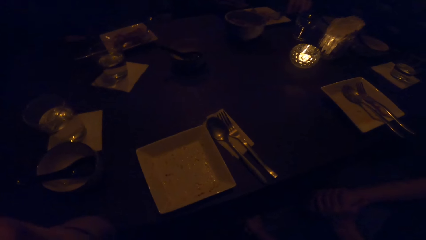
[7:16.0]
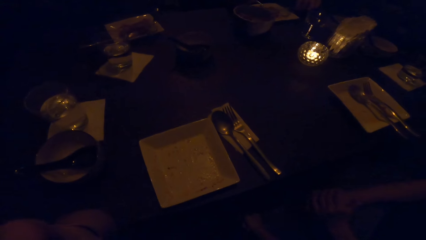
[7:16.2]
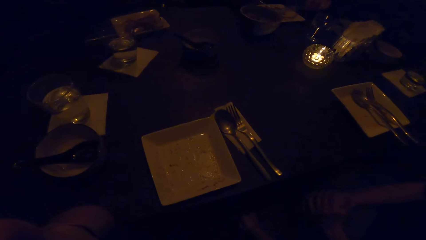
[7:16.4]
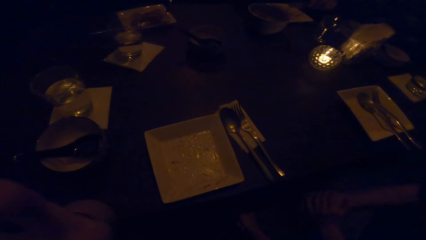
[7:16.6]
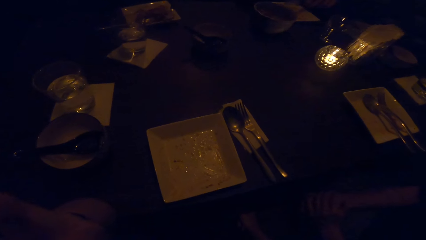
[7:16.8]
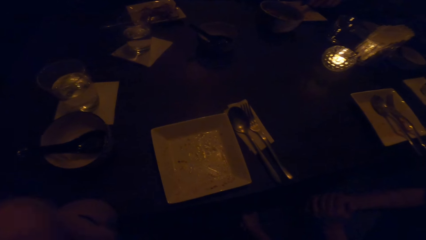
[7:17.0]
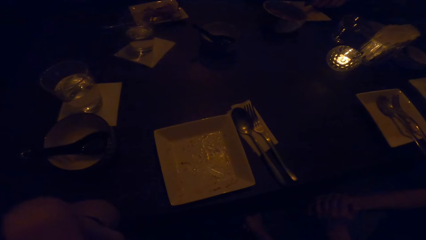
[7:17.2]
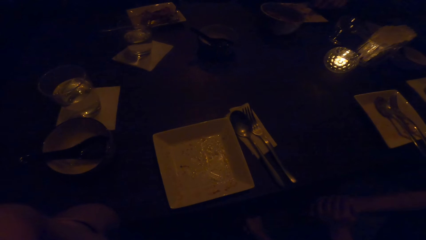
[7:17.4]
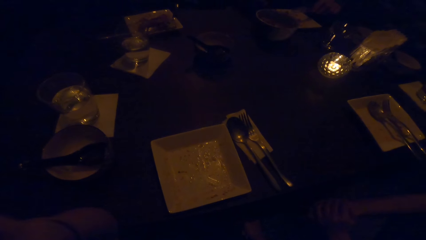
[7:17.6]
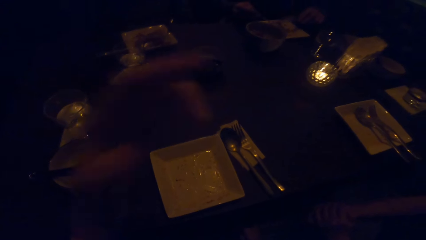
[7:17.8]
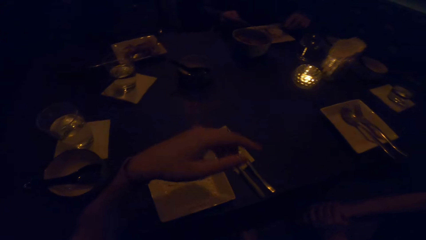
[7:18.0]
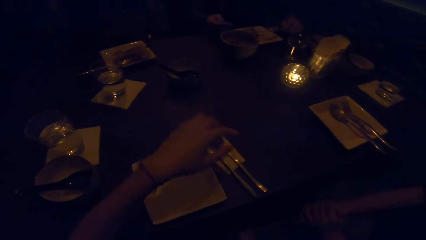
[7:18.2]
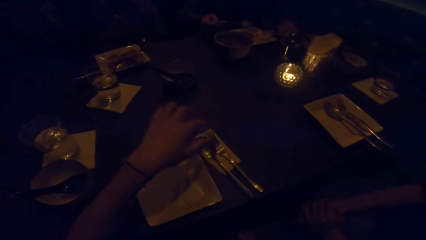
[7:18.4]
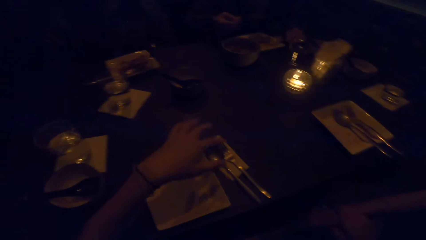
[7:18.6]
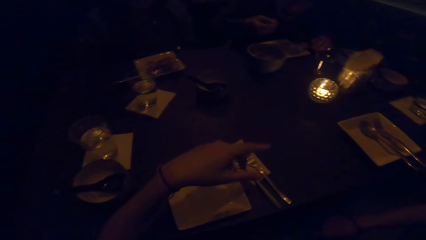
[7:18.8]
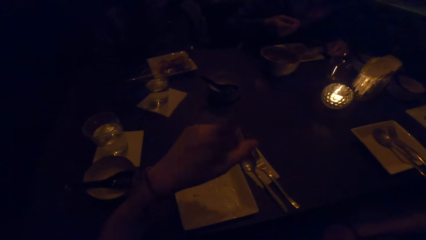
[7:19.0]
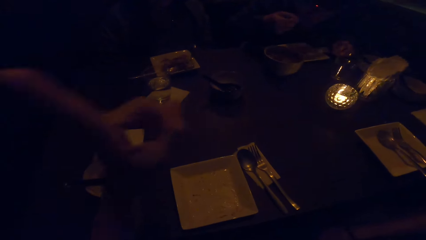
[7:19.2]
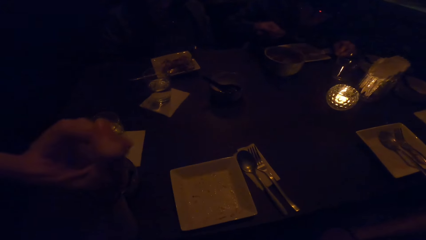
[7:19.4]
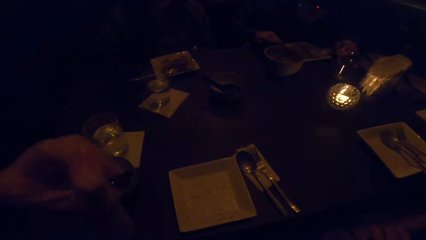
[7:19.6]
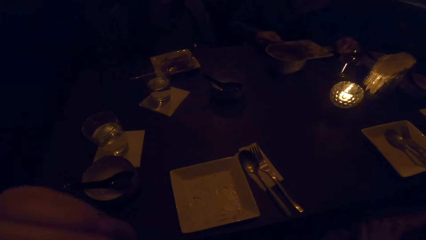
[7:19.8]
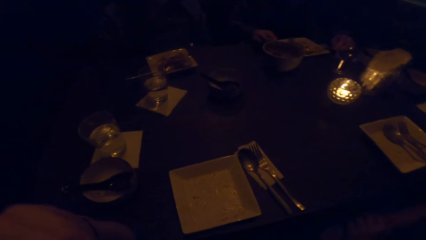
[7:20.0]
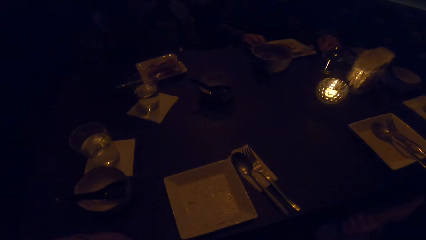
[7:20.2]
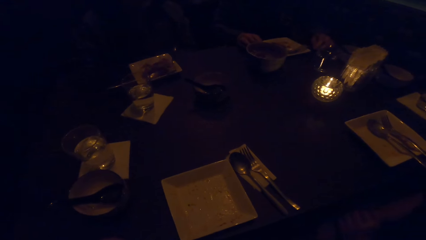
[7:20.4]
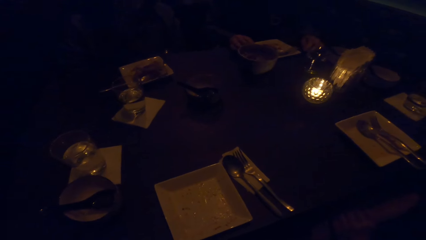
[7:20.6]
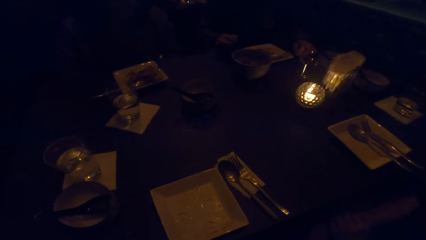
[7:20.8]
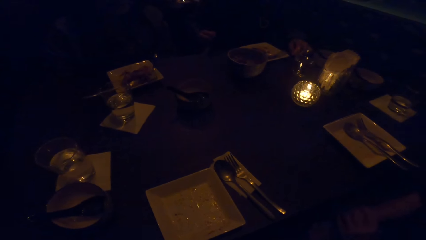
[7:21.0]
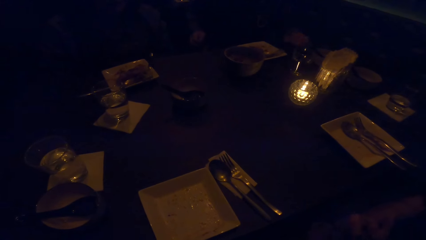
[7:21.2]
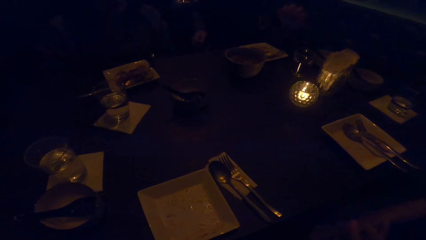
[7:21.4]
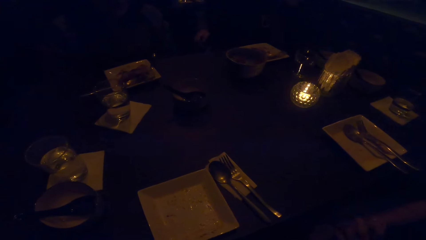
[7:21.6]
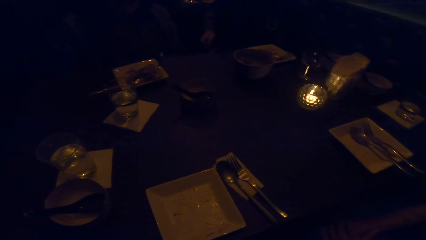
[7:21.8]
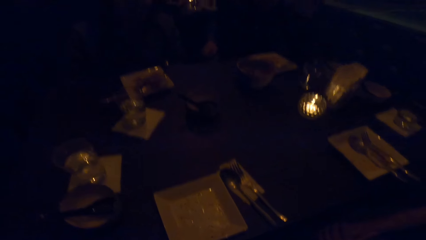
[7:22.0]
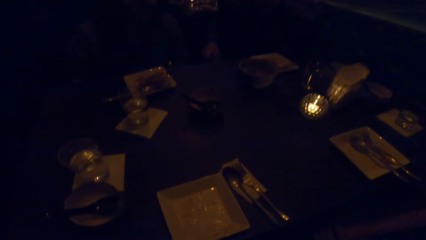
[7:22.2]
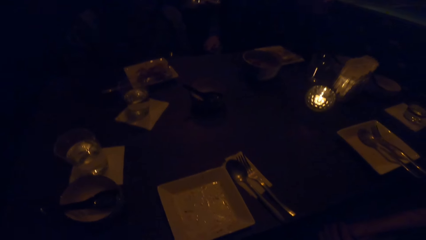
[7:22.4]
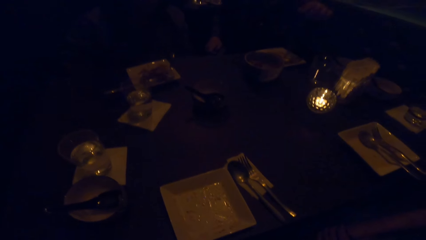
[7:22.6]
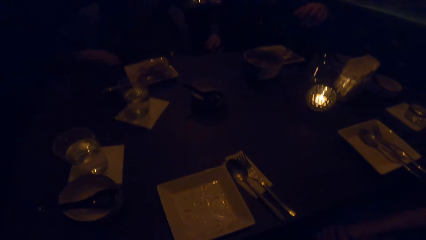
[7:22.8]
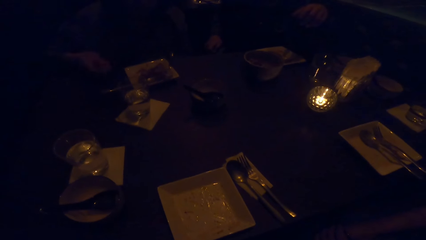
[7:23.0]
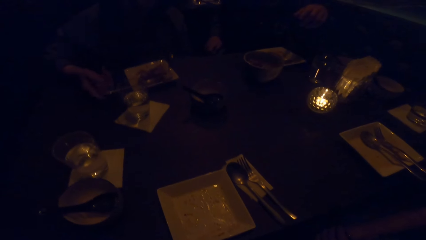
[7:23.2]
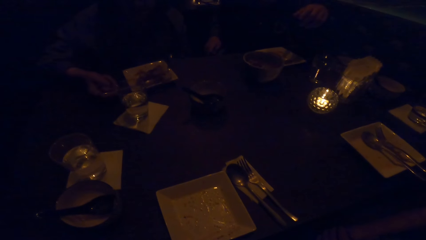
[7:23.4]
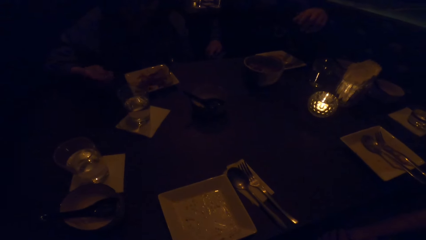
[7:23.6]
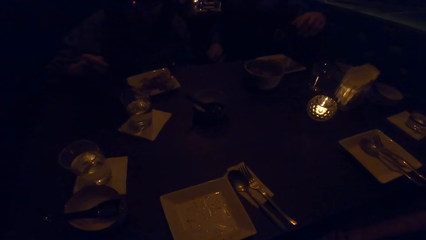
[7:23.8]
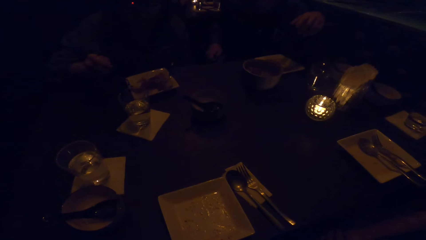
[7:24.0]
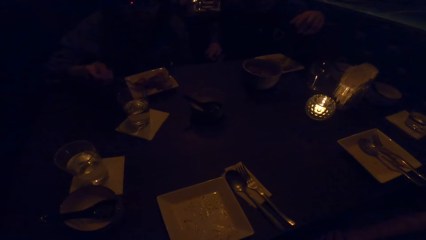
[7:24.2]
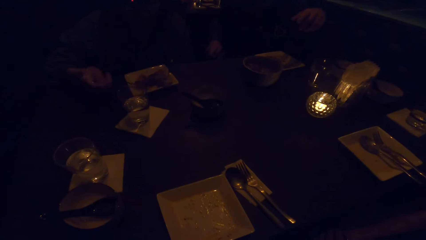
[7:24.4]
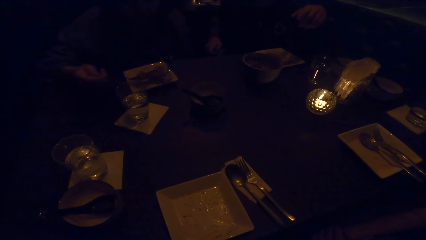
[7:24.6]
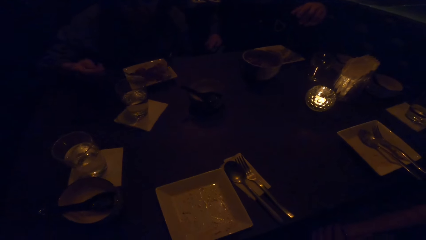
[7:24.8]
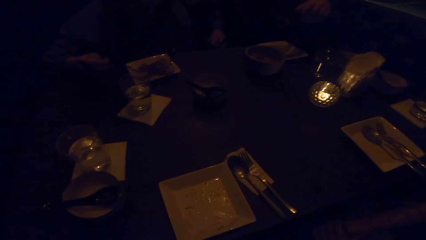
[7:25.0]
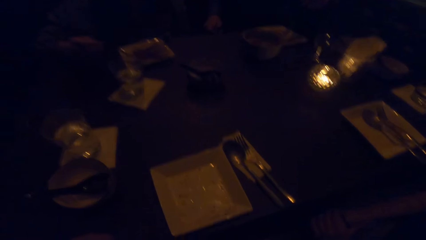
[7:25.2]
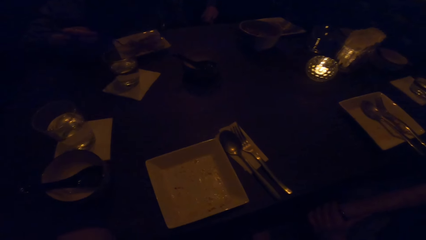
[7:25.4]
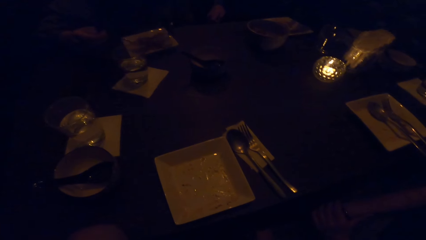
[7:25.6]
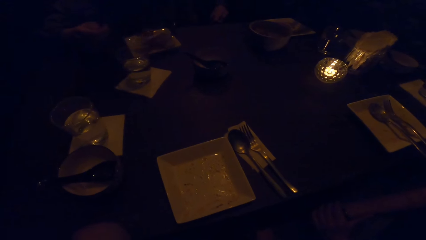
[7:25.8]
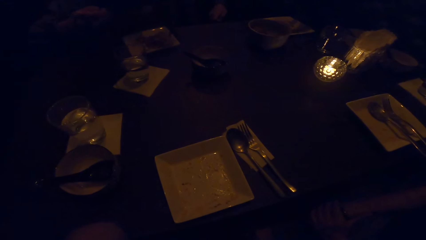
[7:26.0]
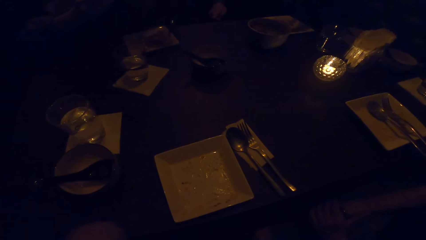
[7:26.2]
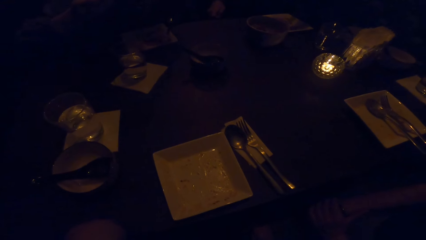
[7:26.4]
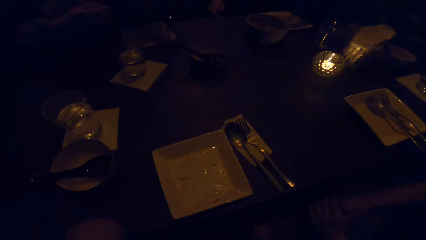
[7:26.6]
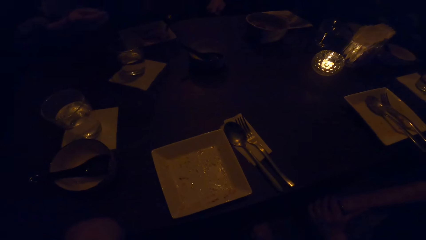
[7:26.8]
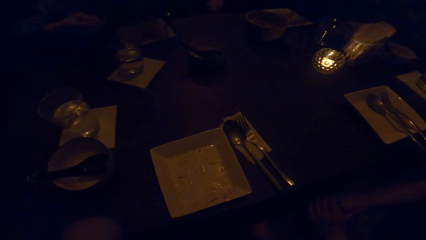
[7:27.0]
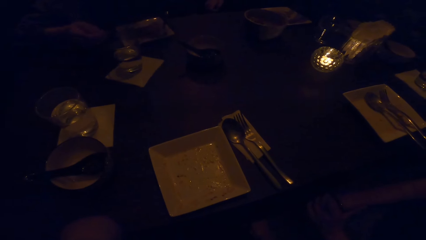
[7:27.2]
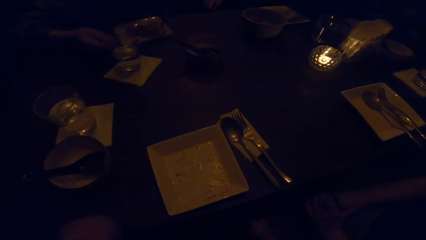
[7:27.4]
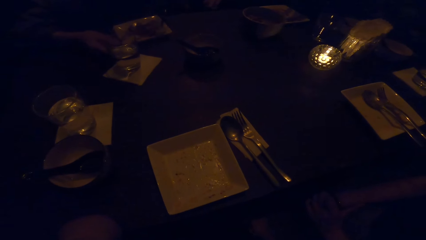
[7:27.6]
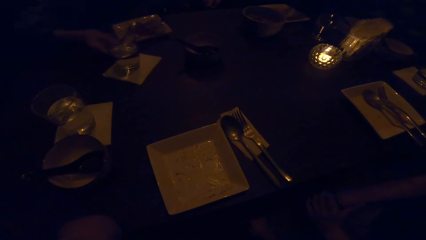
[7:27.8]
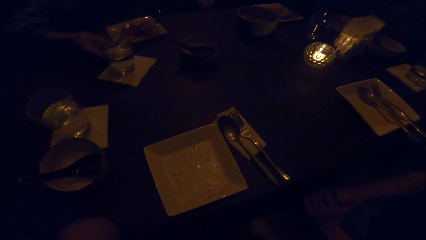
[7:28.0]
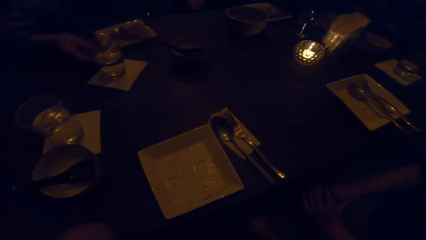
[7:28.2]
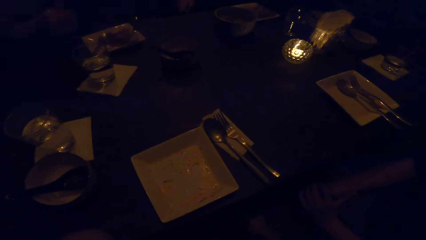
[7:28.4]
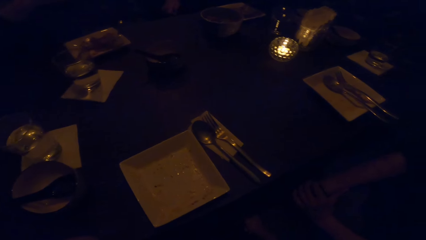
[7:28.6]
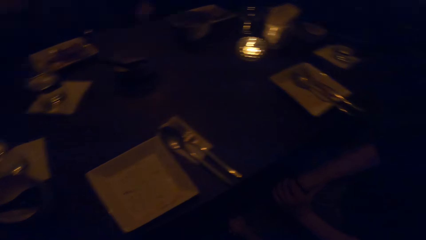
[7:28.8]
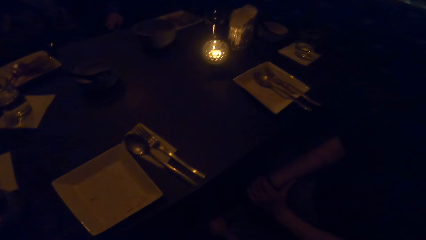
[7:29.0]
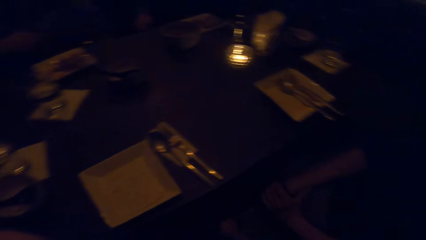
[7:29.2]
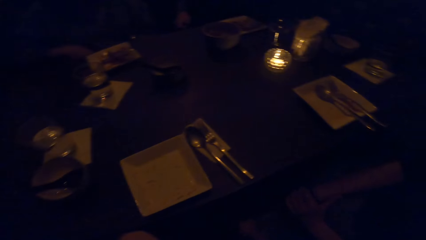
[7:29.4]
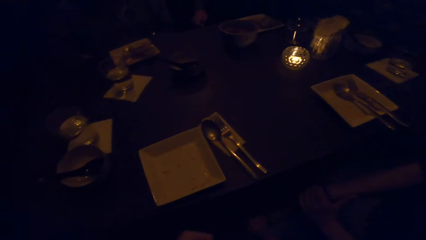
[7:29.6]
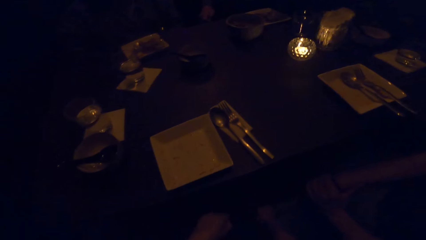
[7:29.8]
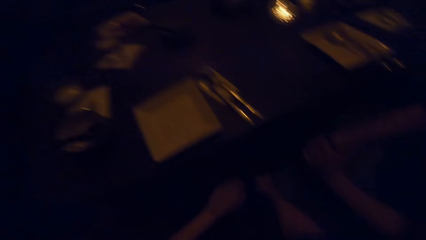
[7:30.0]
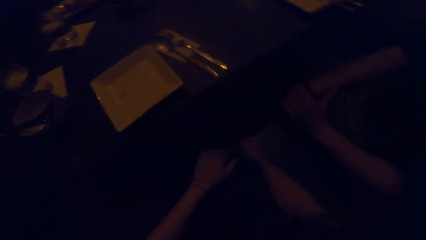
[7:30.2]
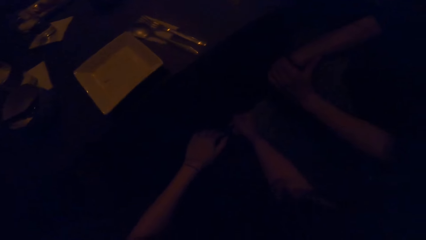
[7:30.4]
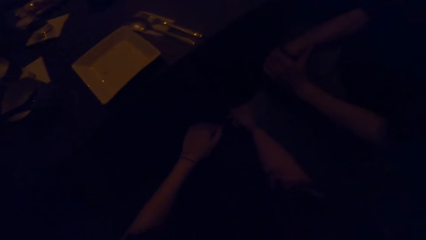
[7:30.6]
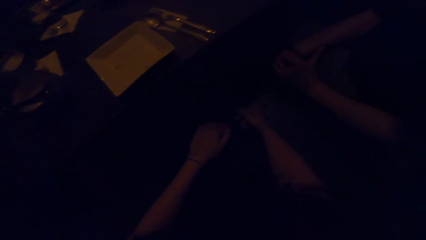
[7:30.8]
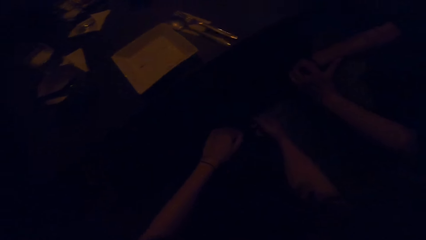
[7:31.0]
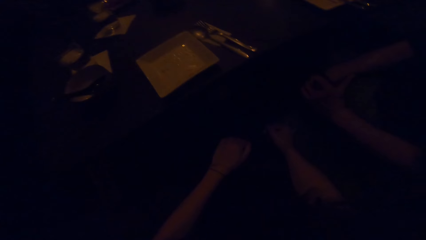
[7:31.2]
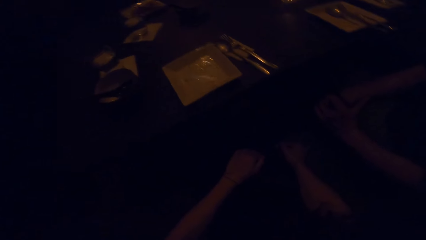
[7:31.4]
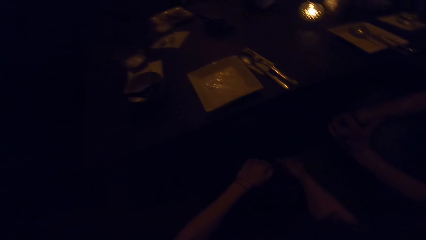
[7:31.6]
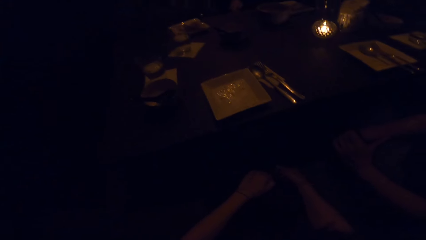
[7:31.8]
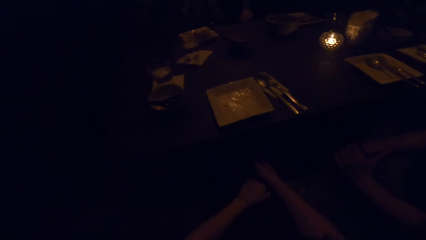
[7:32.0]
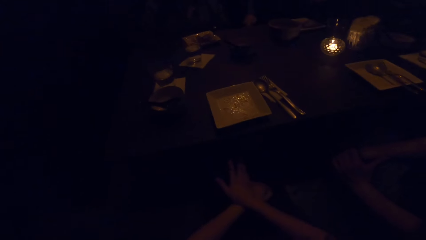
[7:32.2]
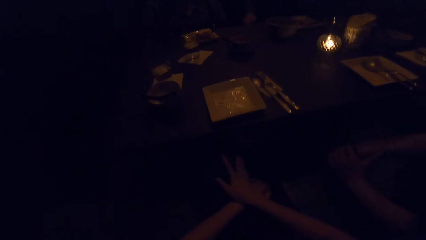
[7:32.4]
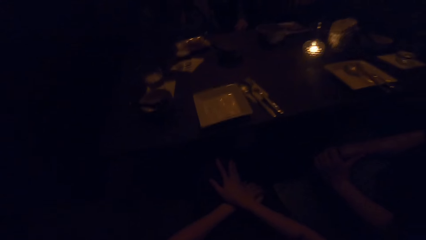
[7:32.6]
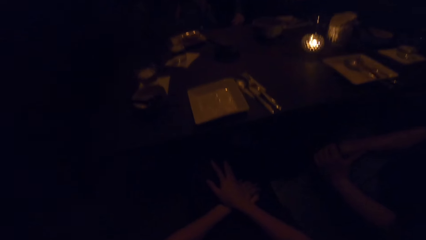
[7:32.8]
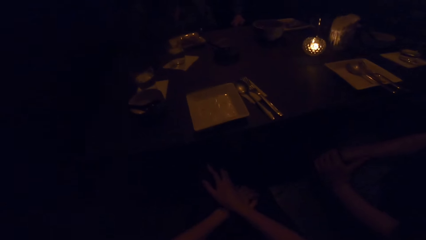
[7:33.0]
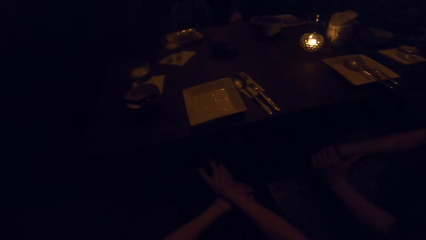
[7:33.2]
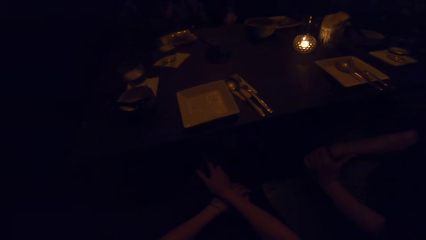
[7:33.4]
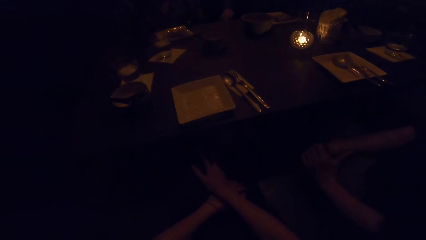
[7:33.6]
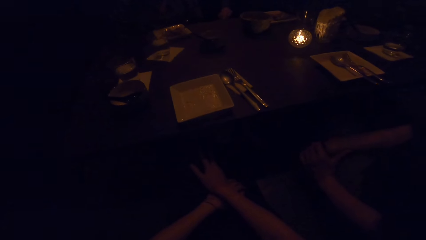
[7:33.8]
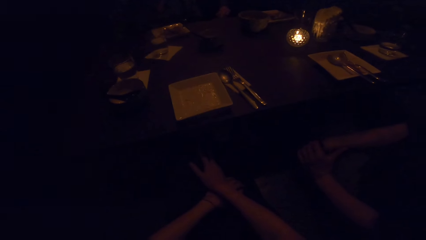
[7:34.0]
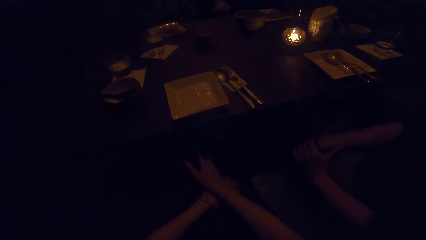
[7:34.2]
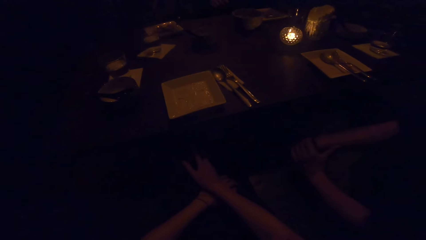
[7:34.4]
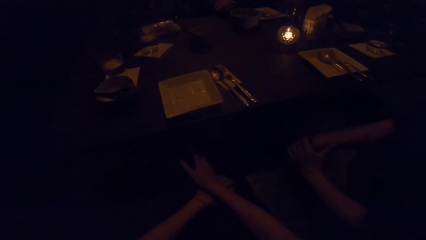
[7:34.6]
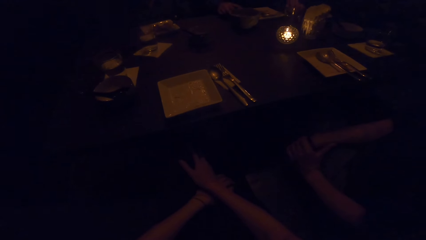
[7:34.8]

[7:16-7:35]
The camera wearer interacts with the man. They raise a hand. The man eats his meal.
